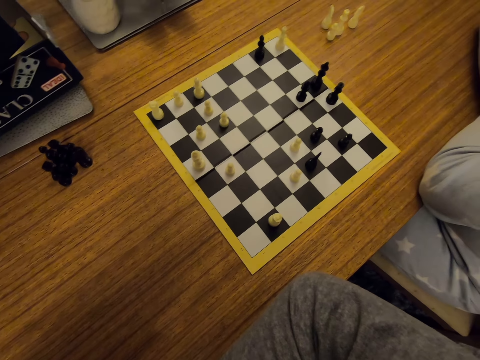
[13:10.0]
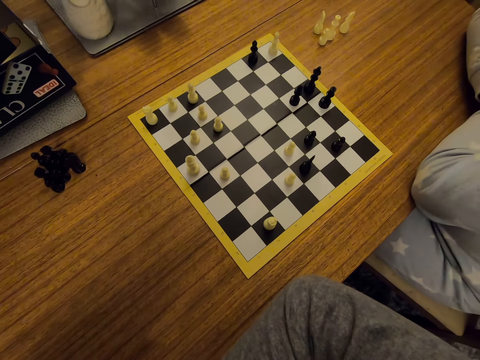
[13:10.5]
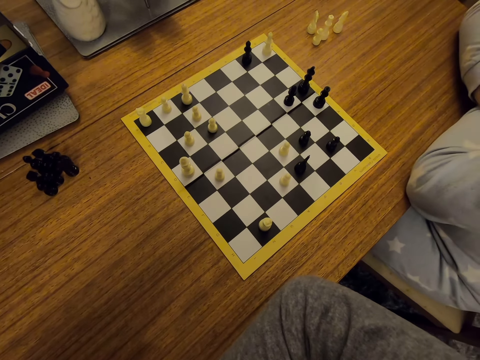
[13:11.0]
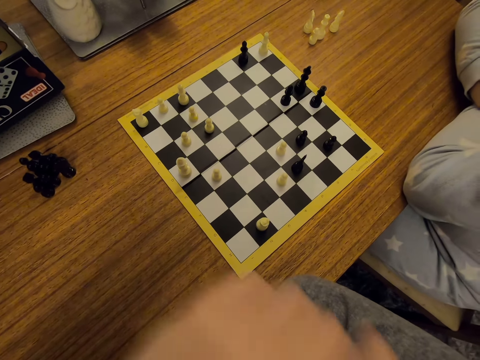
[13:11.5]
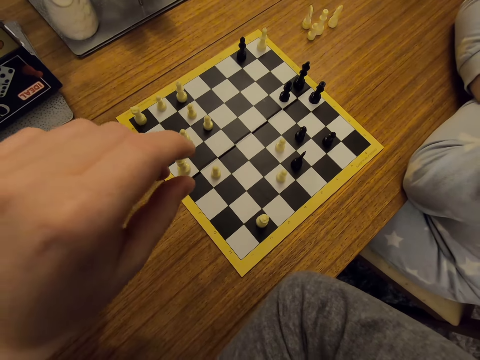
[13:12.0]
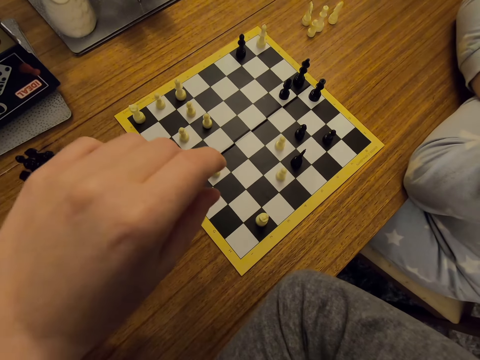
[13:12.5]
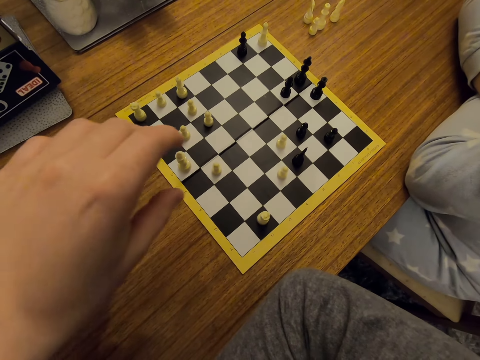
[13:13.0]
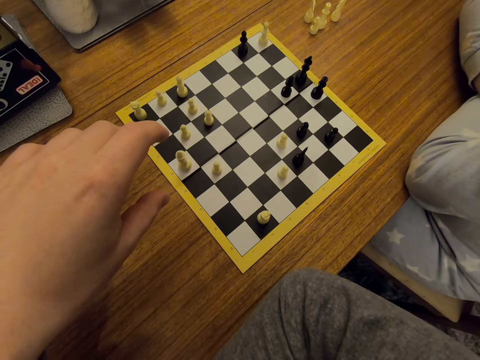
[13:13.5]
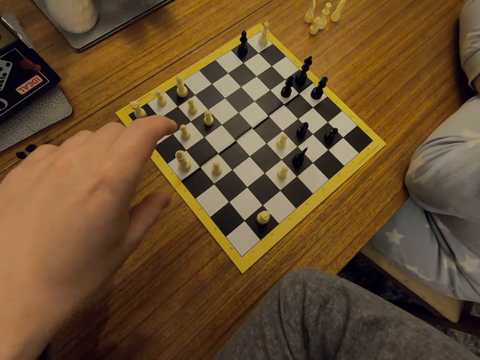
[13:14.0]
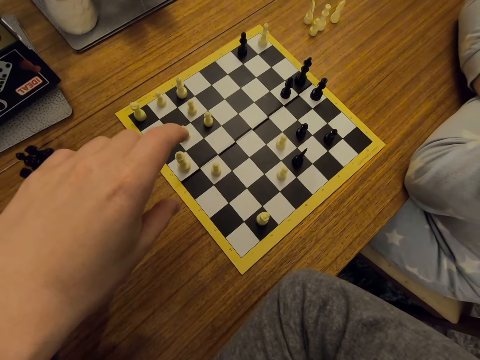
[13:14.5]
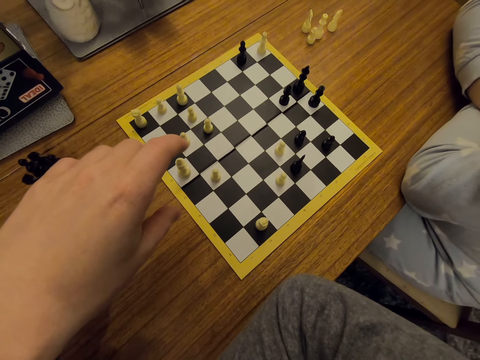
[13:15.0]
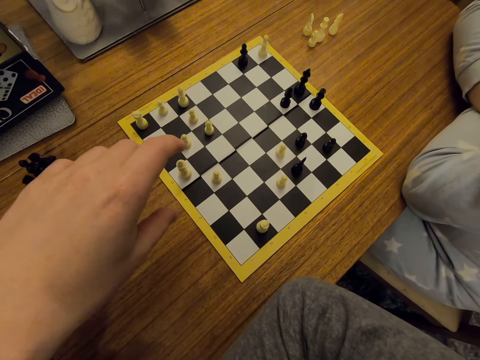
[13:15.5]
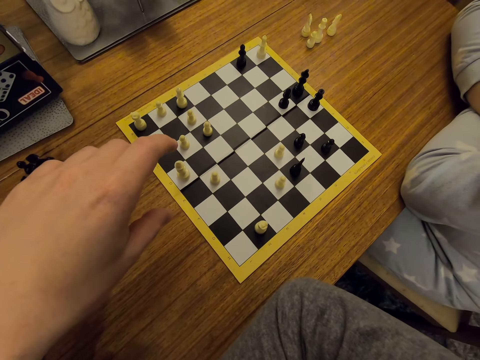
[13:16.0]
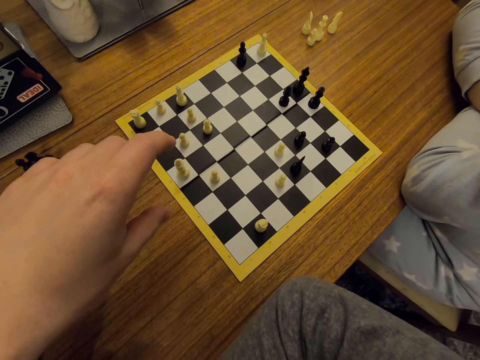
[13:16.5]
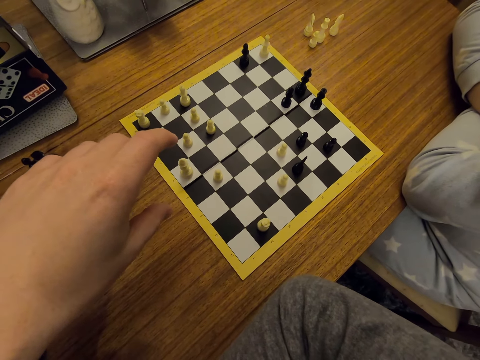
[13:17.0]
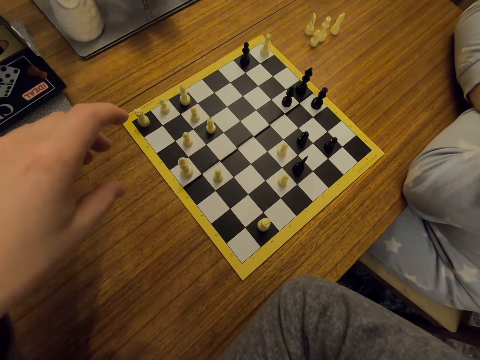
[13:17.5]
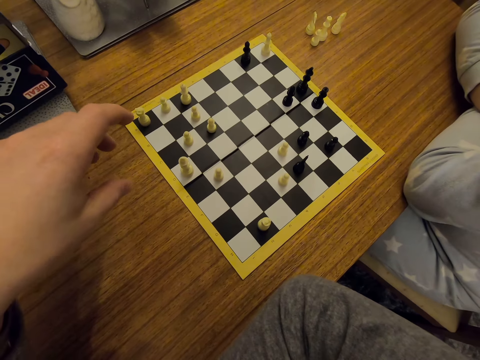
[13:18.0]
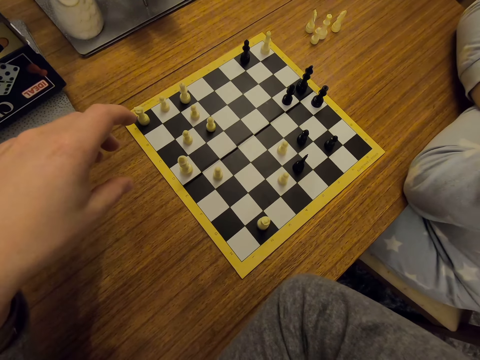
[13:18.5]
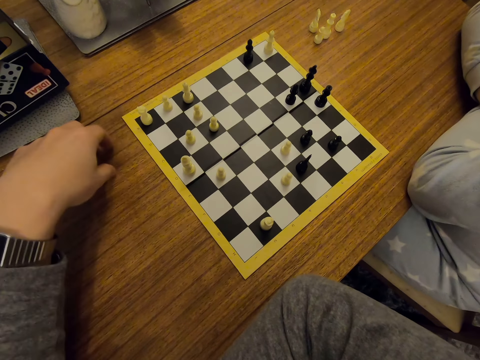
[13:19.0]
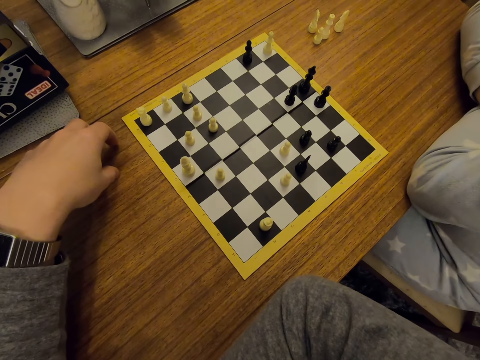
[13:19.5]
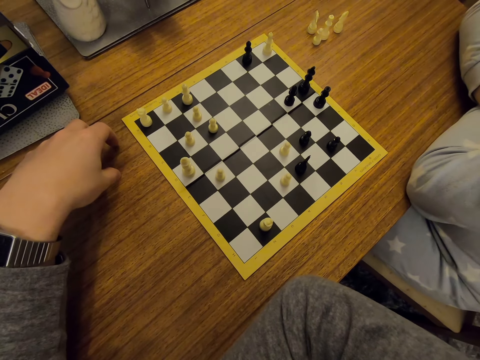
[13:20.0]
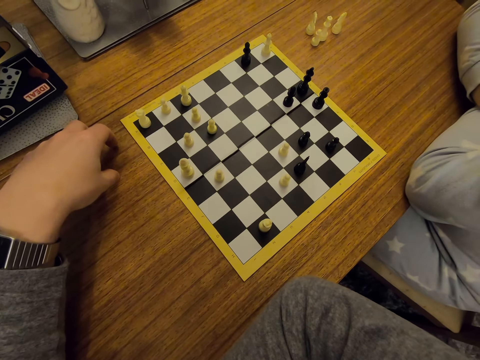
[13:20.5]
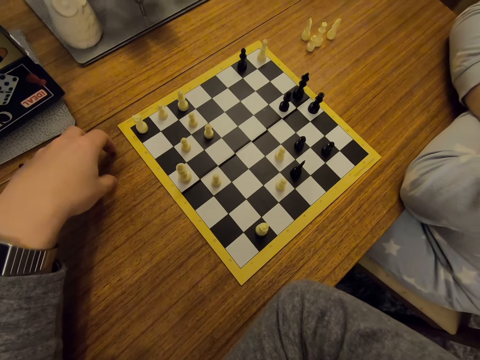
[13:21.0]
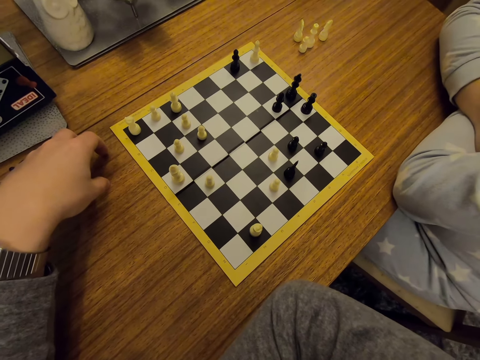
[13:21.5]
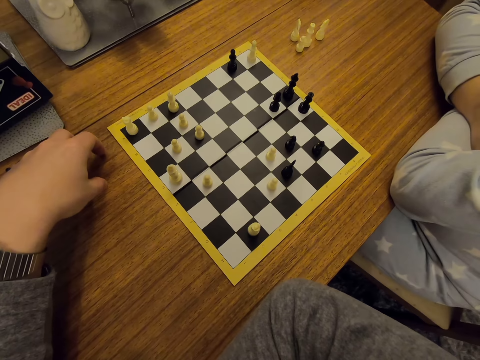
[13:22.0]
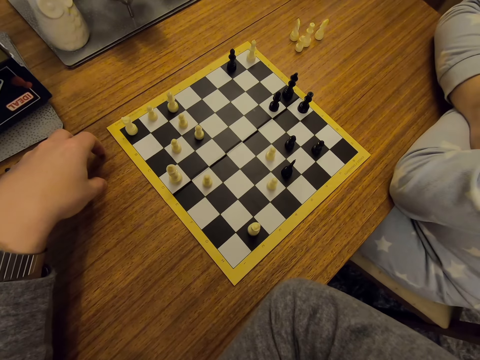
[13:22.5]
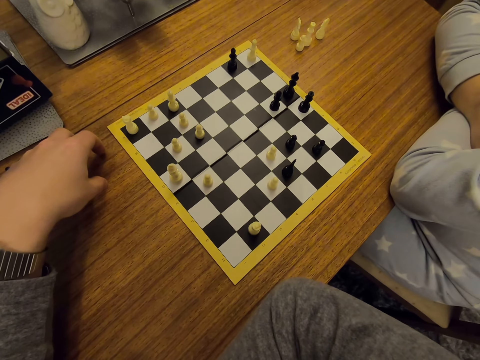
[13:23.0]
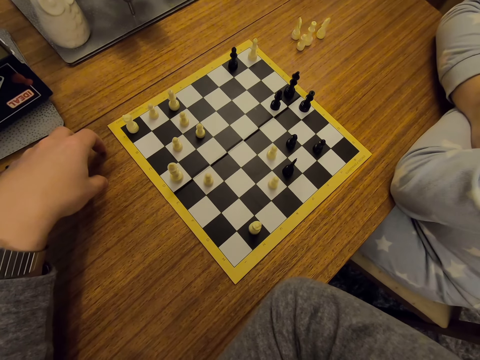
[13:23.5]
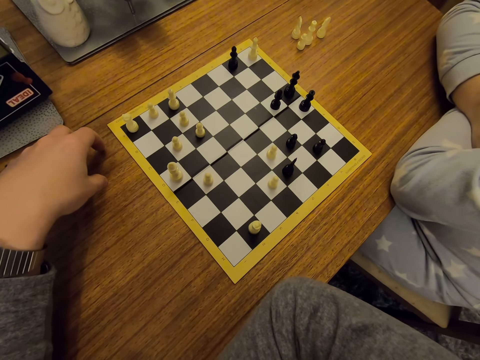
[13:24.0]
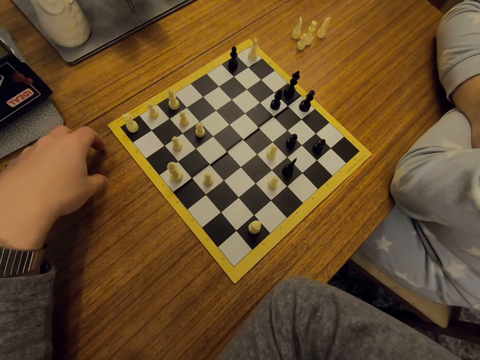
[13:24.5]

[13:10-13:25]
The camera wearer lifts the left hand and touches the table using the left hand.

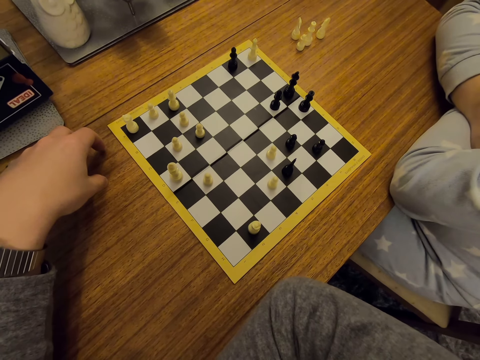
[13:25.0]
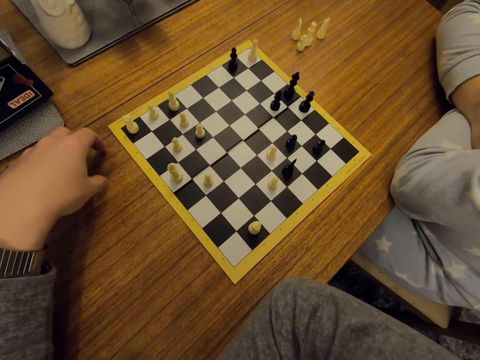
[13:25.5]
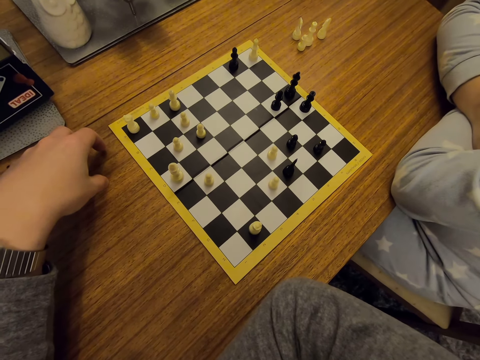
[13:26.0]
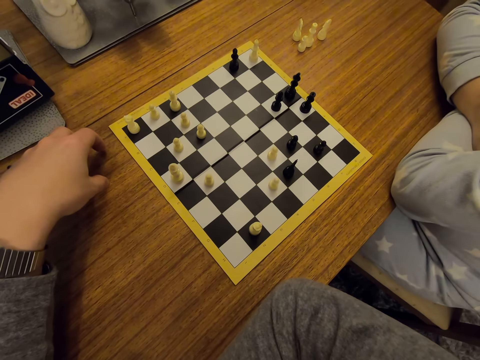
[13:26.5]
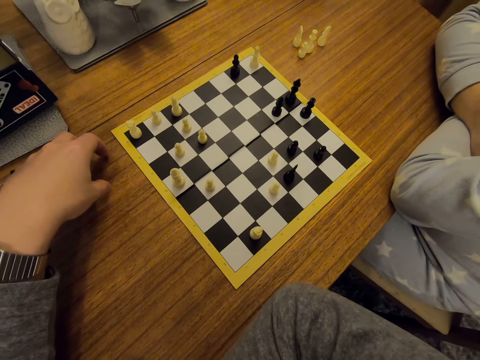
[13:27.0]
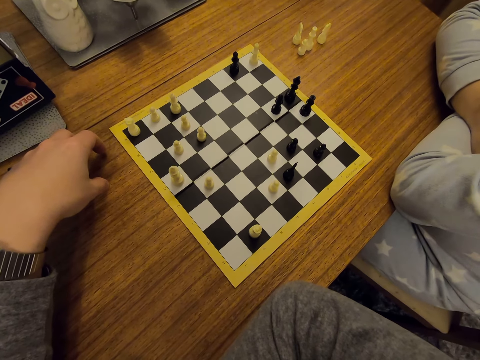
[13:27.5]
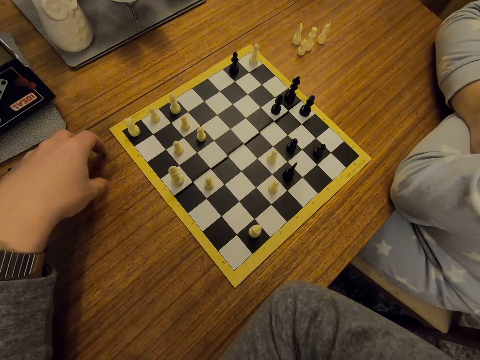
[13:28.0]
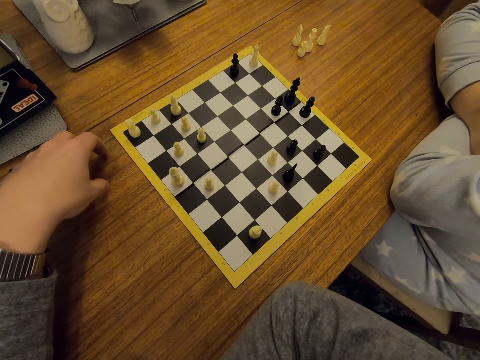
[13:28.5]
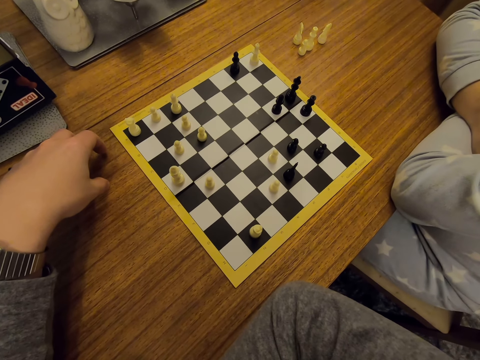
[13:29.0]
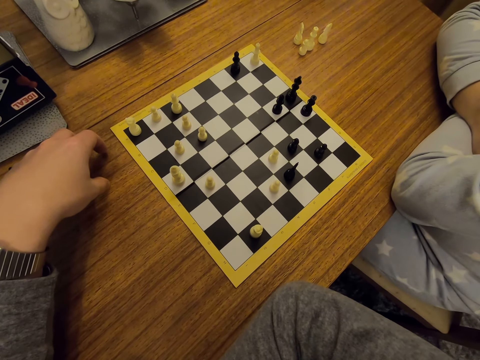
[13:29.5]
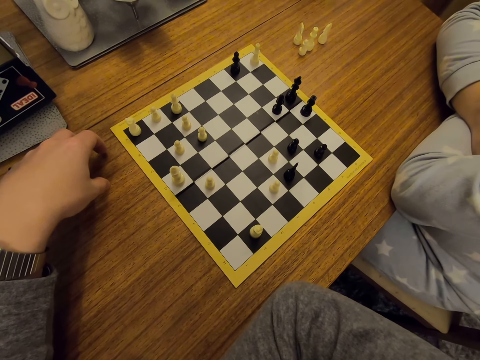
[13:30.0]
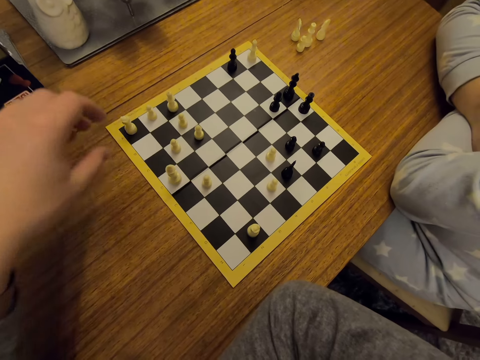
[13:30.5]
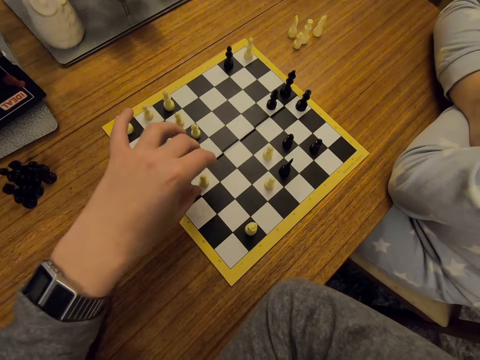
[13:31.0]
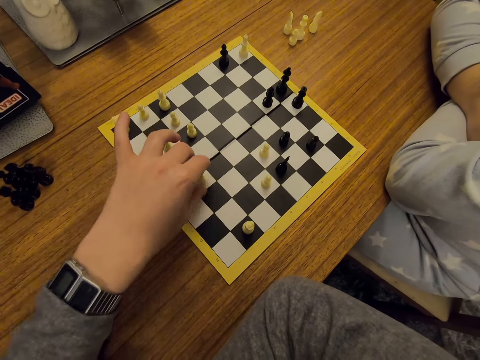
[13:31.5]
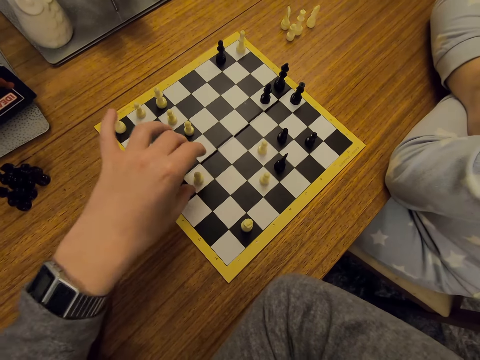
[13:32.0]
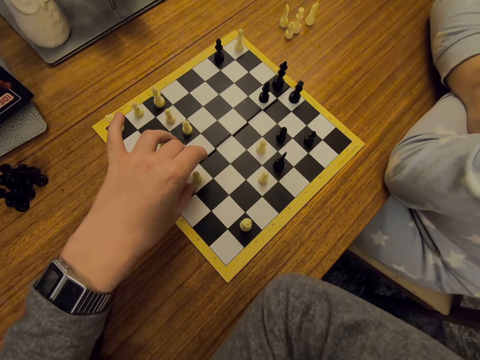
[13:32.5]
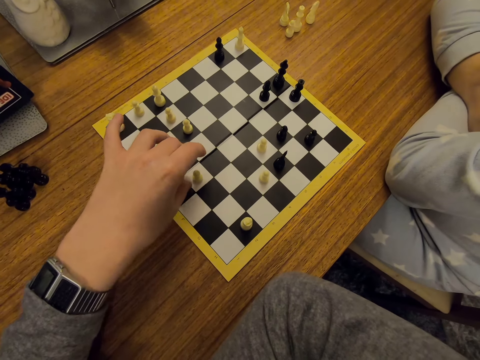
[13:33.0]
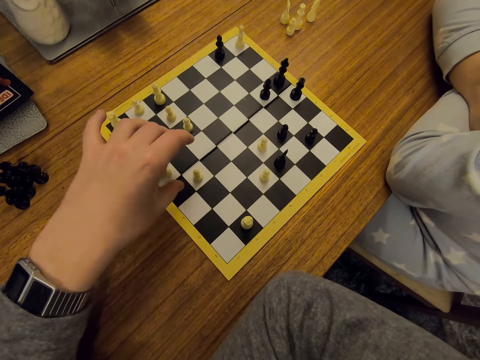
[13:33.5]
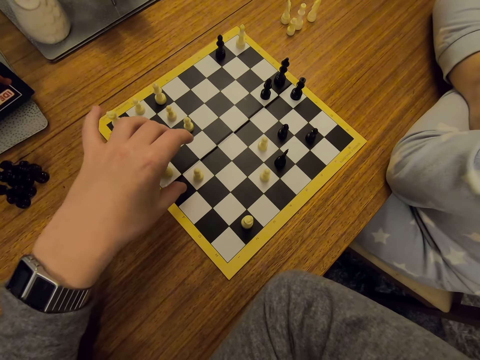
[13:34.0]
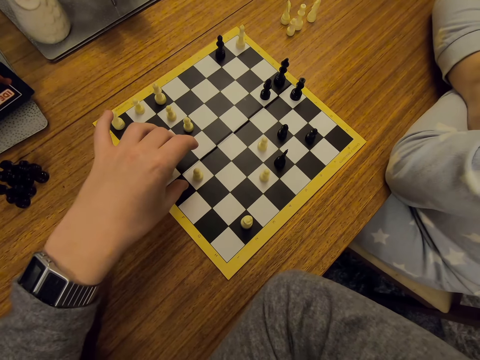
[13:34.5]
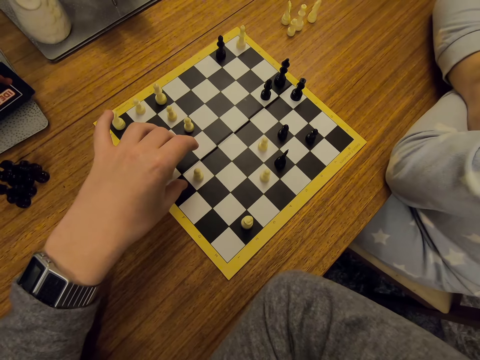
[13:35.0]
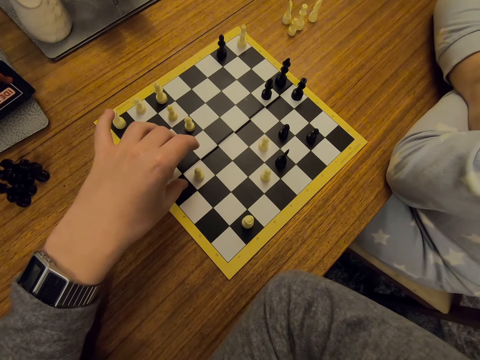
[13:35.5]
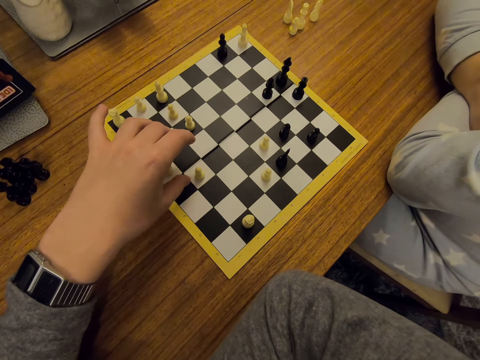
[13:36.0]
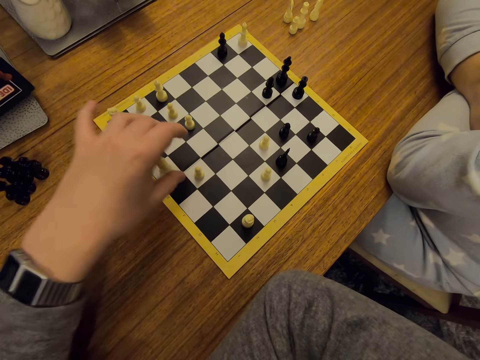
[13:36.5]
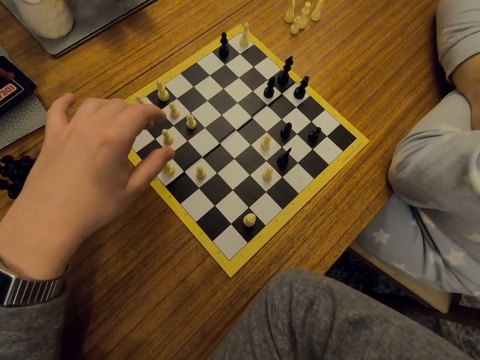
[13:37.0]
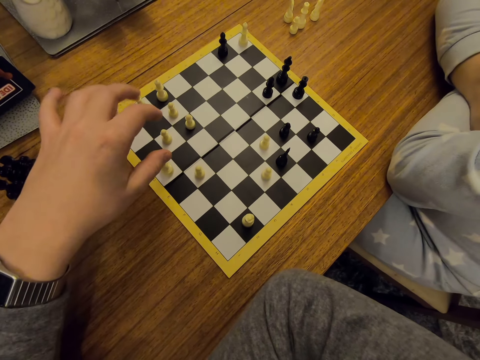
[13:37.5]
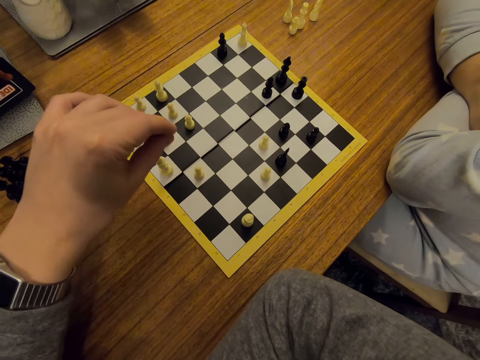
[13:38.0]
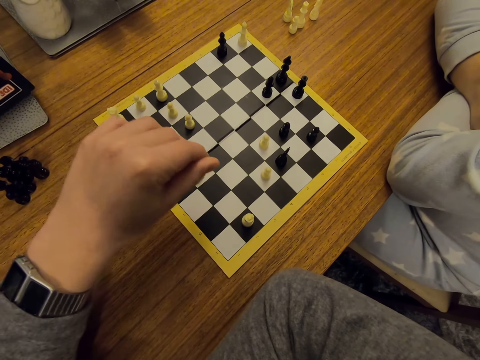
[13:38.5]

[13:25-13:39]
The camera wearer moves a hand on the board.
